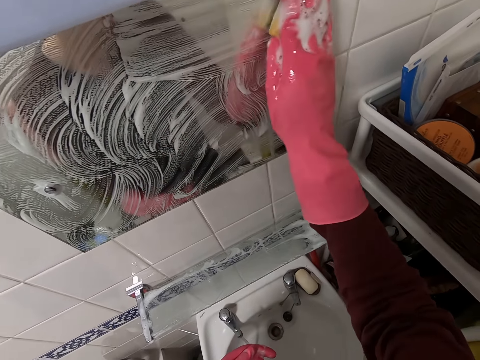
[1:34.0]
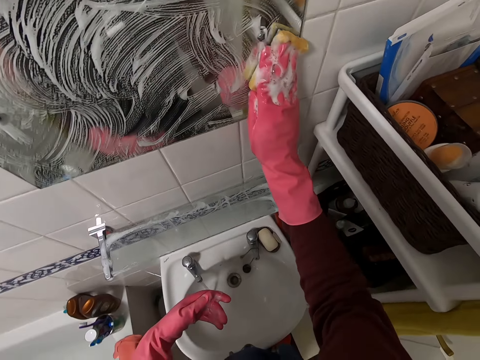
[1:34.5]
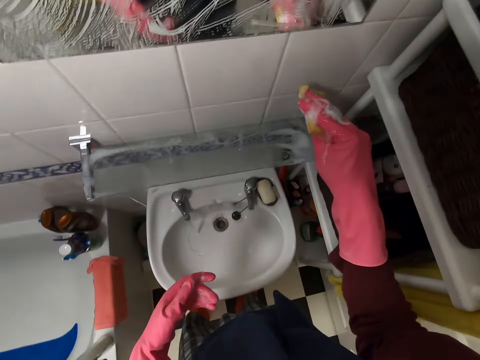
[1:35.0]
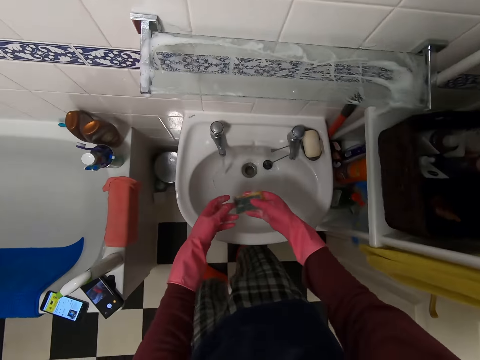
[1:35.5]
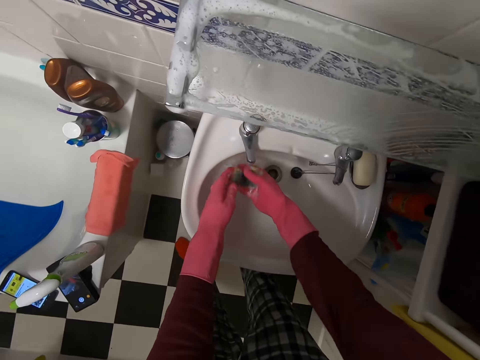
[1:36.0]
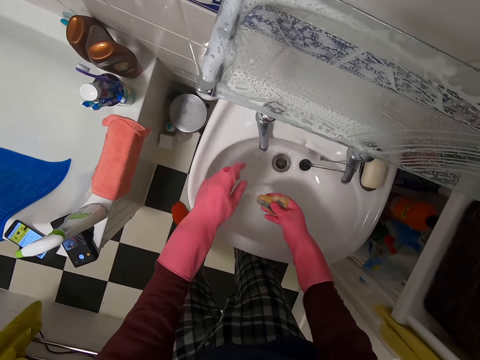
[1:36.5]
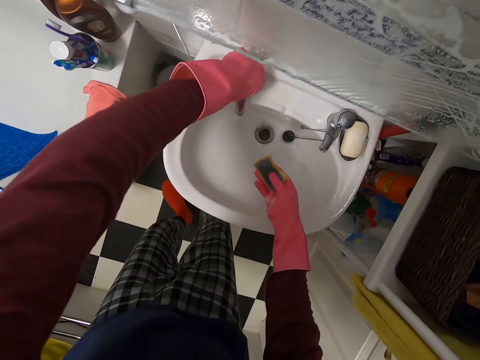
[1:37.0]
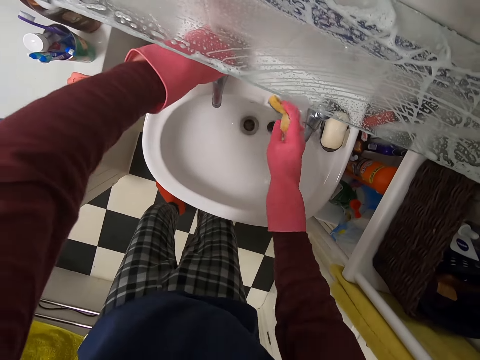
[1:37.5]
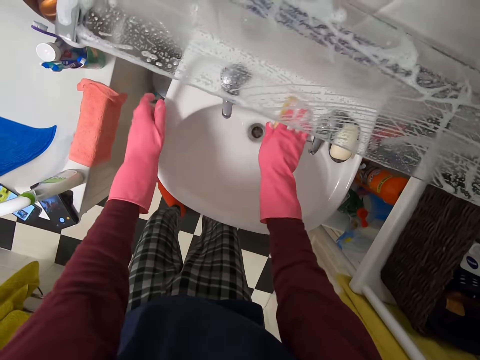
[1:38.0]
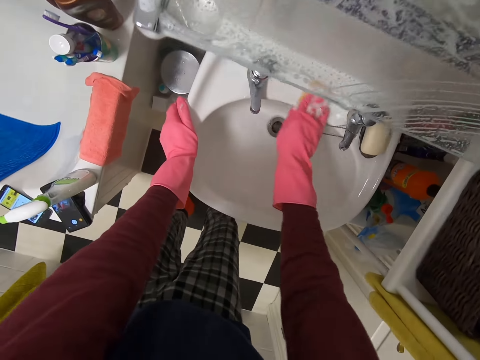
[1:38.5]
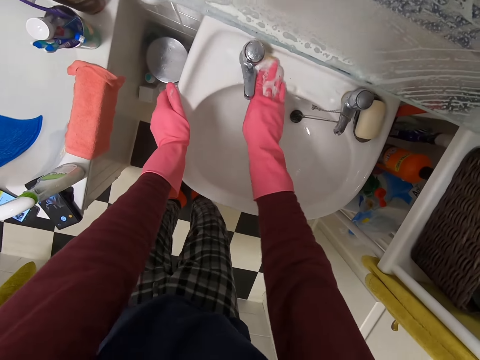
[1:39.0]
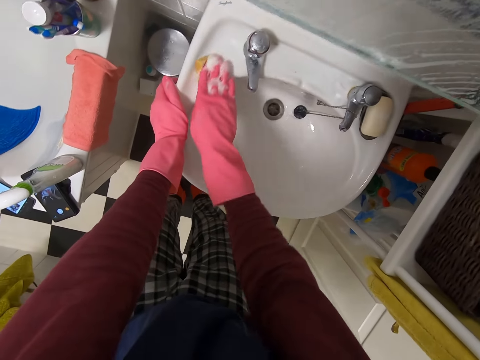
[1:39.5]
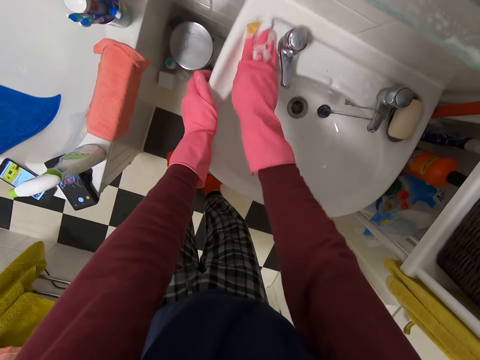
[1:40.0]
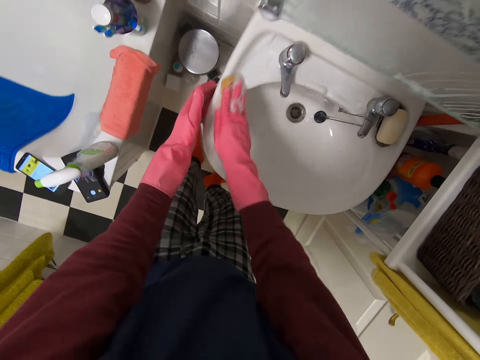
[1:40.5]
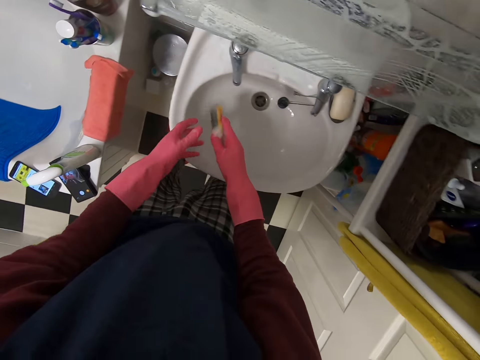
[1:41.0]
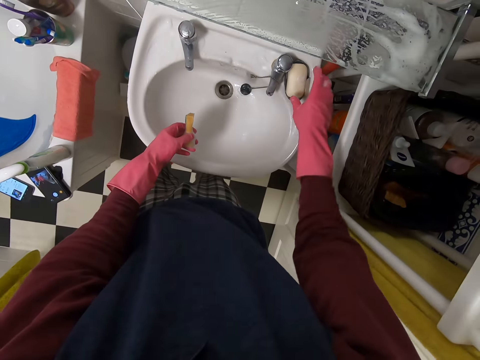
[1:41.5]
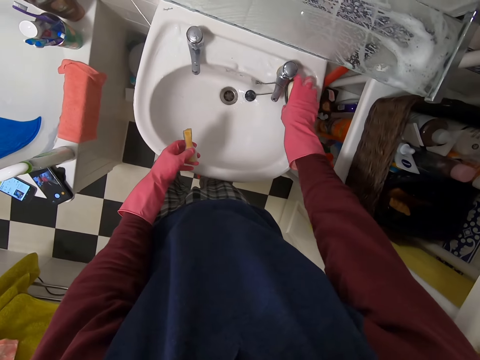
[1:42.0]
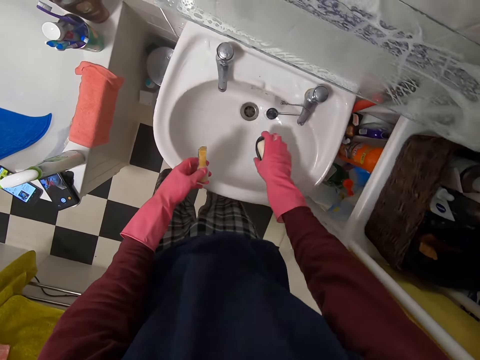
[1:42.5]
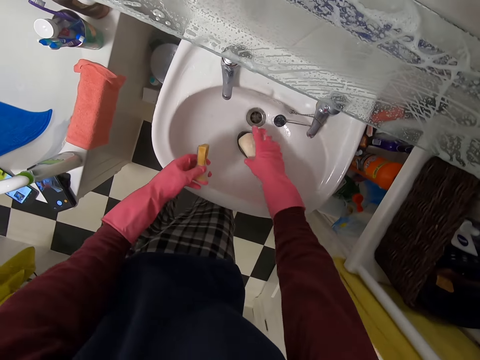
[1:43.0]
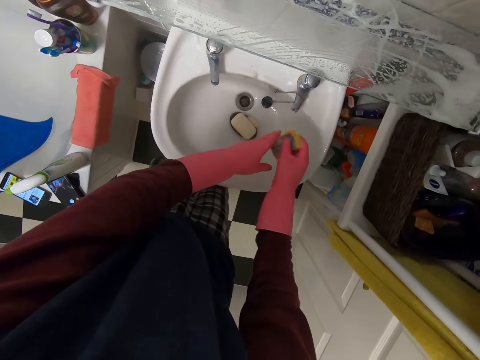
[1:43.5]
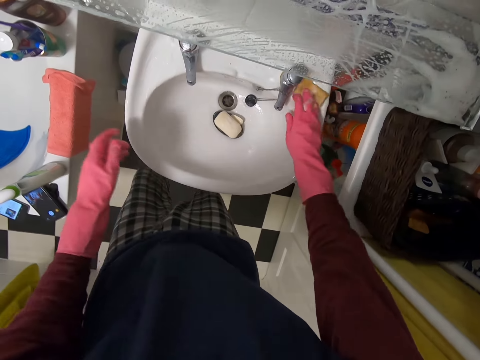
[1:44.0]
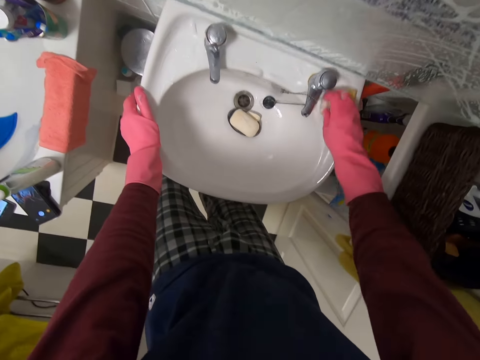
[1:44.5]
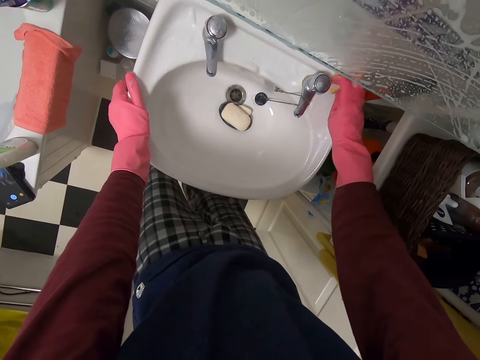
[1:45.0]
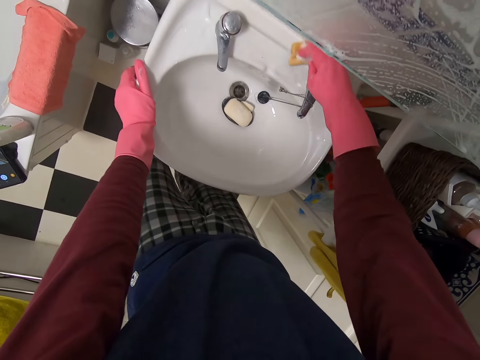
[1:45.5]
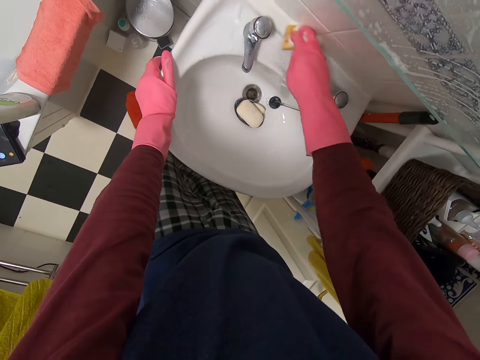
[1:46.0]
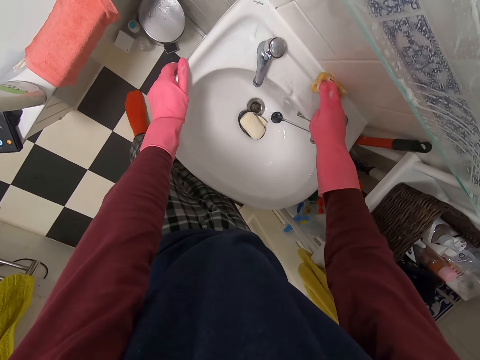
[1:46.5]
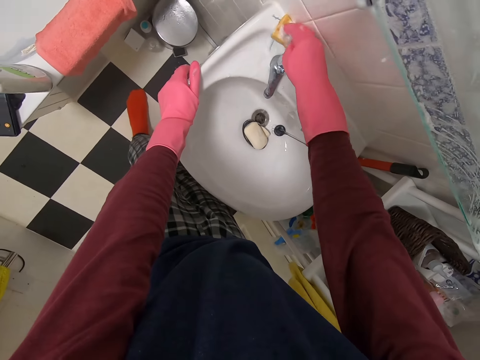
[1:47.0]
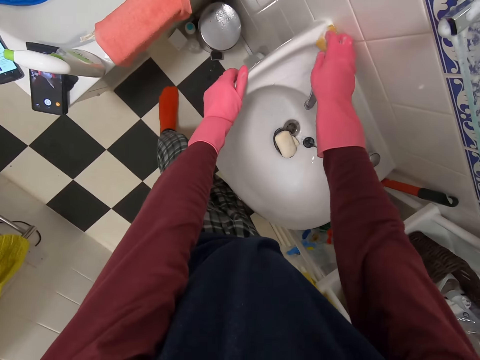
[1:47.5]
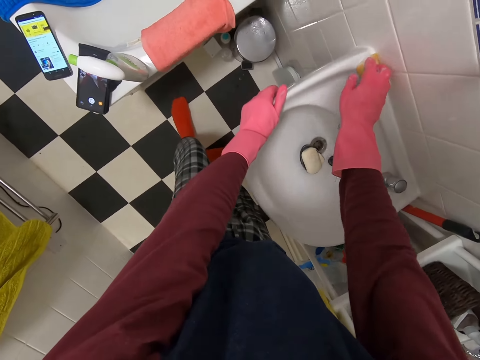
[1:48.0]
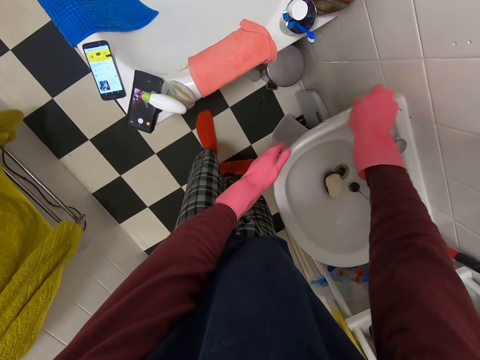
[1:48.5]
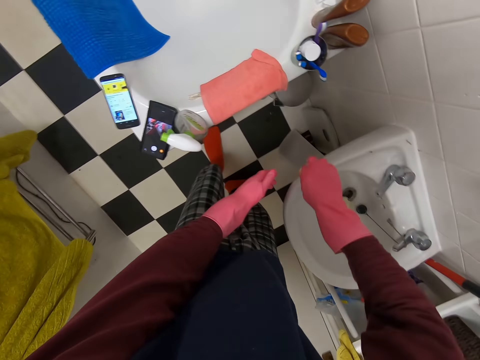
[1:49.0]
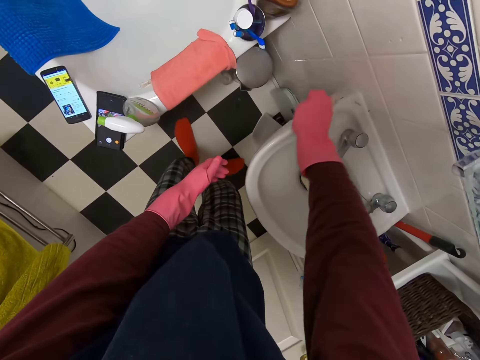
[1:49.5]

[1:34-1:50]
The camera wearer opens the tap. They close the tap. They wash the sink. They put the soap dish in the sink. They move the sink. They wipe the sink with a sponge. They wash the sink.

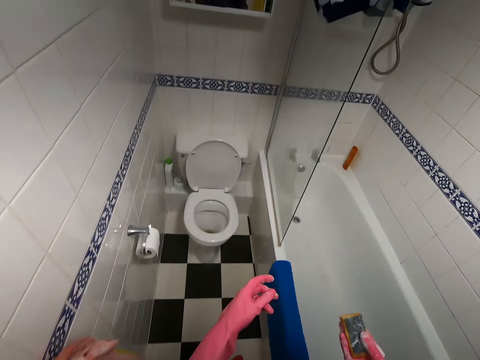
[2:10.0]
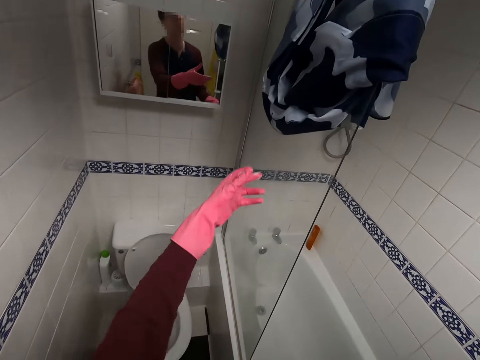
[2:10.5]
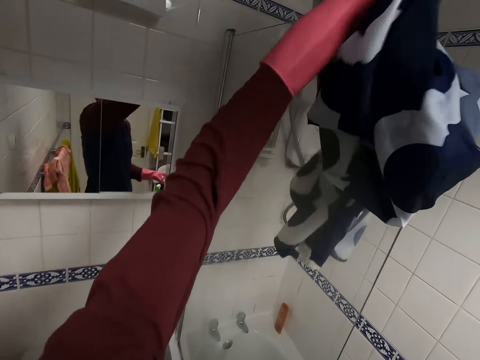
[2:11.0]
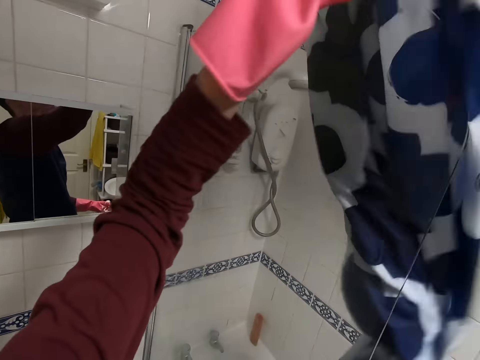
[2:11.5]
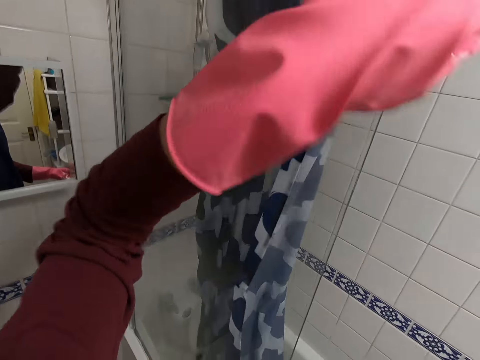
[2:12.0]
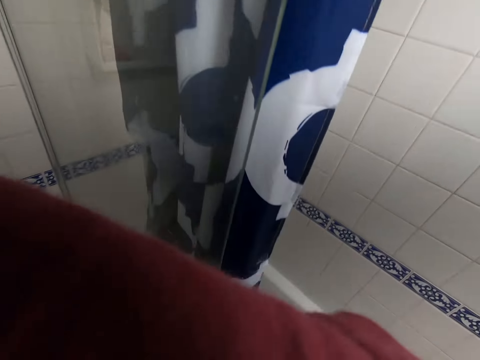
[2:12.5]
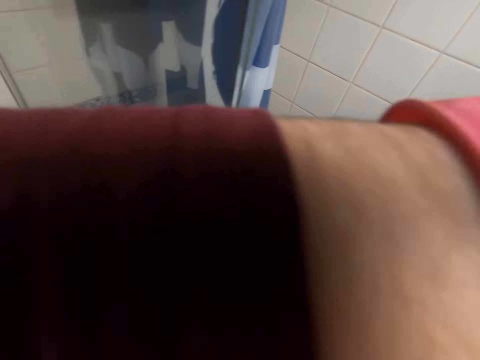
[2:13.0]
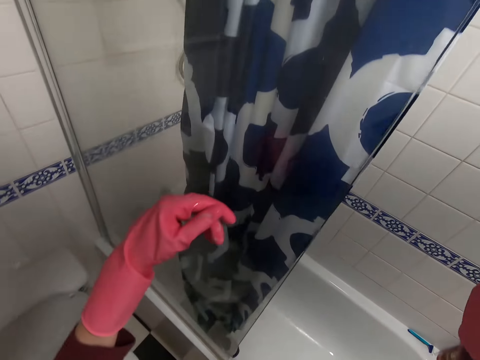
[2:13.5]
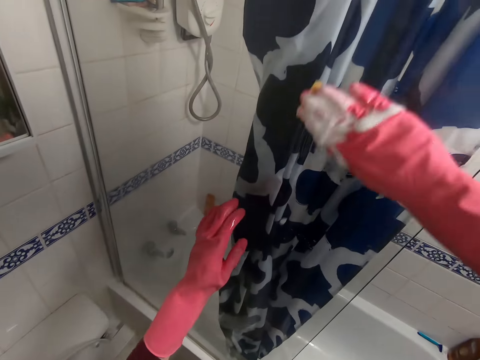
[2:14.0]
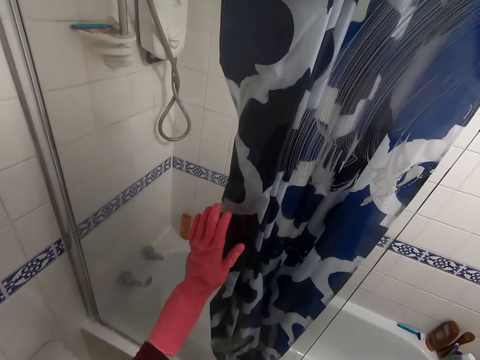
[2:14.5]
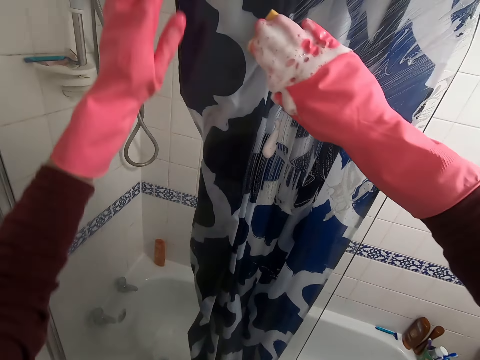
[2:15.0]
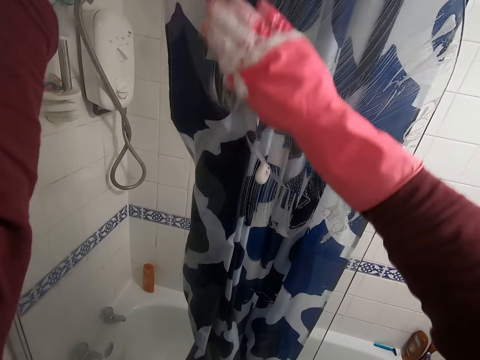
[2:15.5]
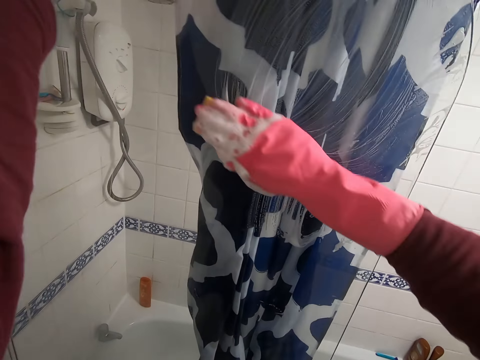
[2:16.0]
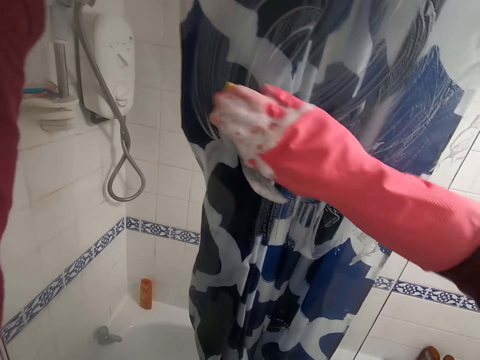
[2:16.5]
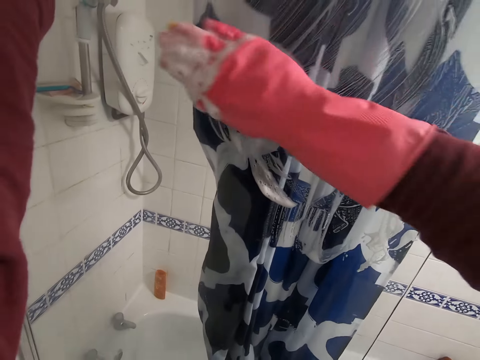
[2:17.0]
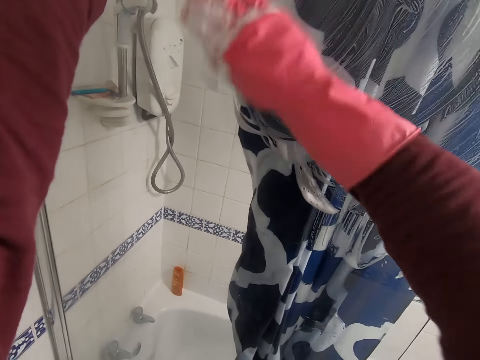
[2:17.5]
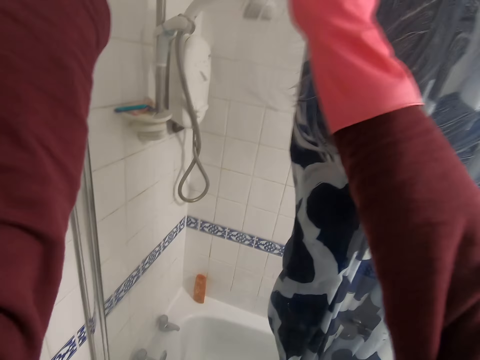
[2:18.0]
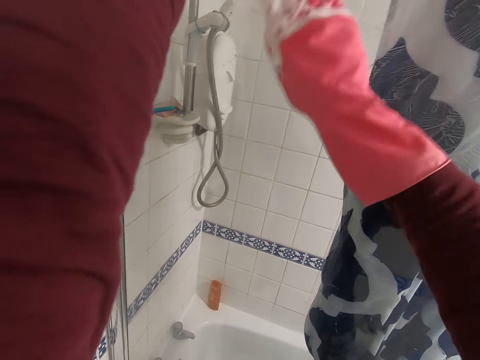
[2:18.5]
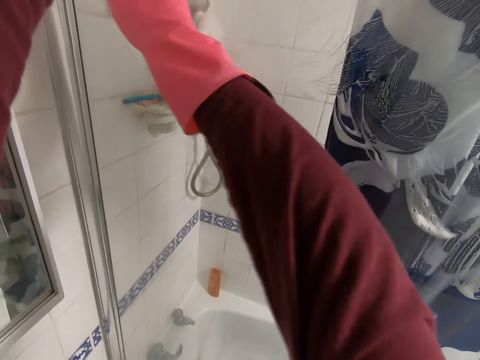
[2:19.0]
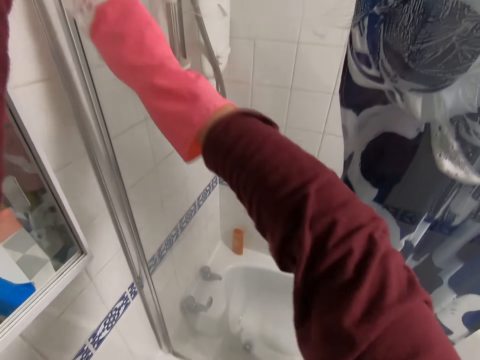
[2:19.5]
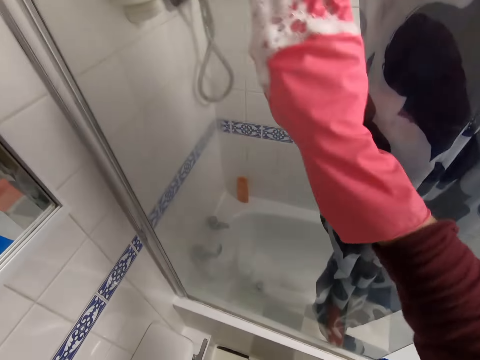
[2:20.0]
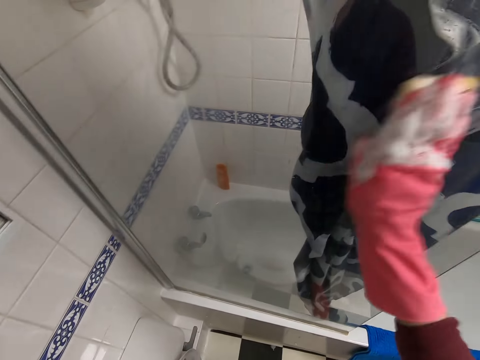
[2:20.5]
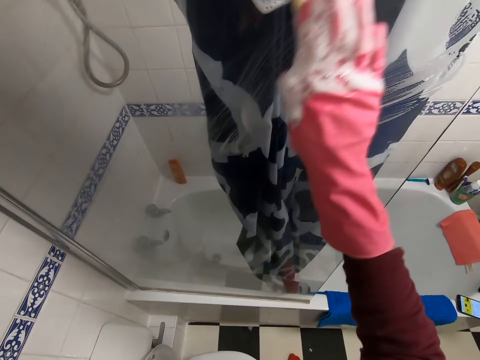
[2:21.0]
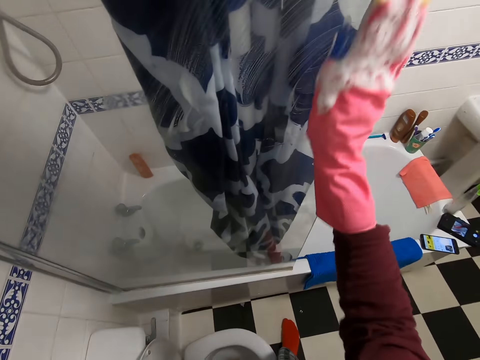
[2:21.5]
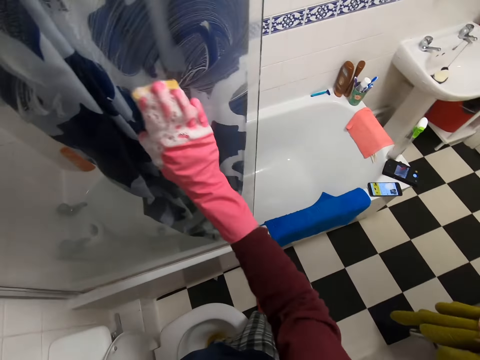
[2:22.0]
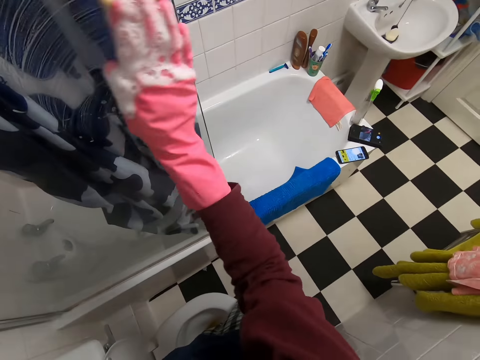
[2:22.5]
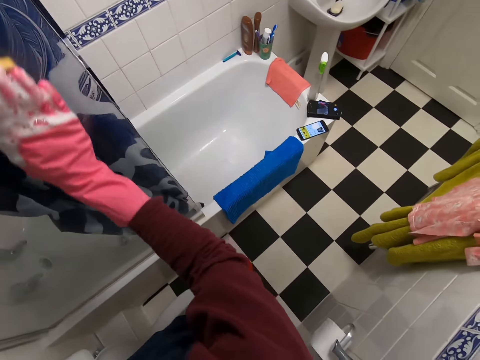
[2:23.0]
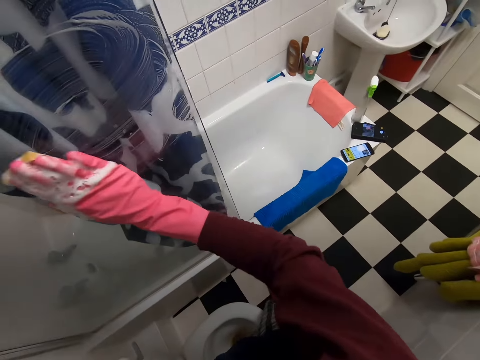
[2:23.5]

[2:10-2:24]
The camera wearer lowers the bath curtain. They wash the bathroom glass door.
